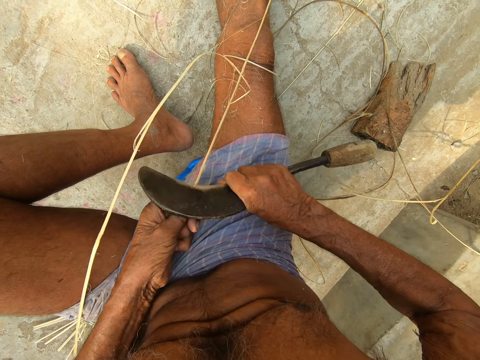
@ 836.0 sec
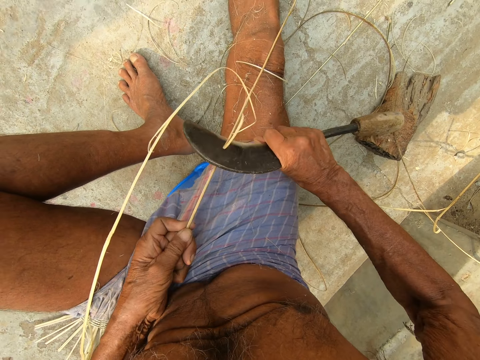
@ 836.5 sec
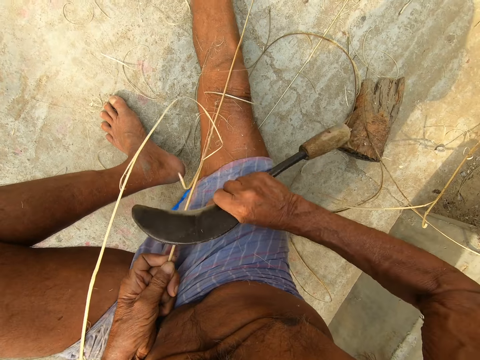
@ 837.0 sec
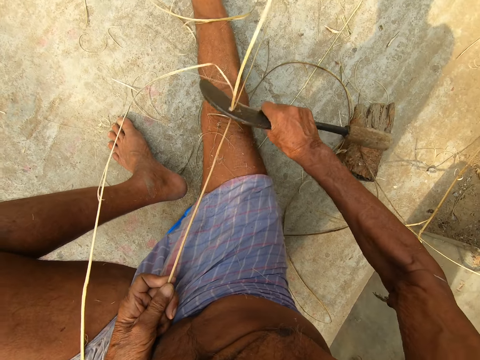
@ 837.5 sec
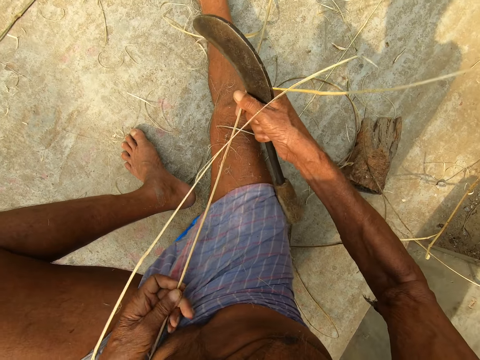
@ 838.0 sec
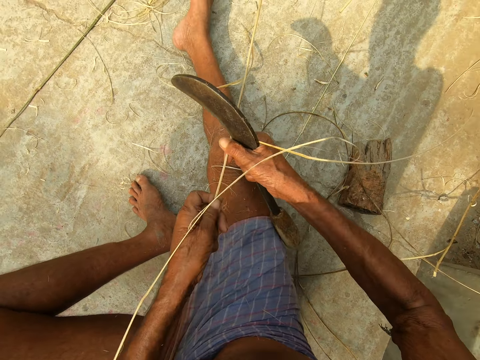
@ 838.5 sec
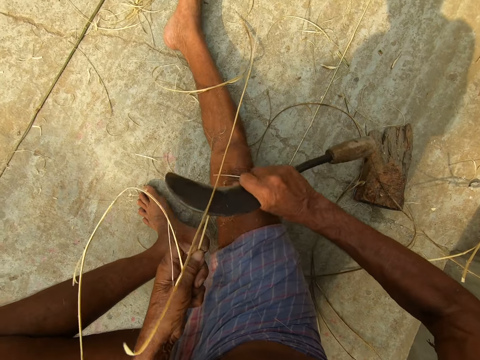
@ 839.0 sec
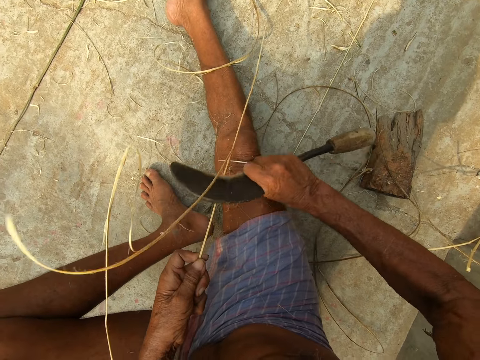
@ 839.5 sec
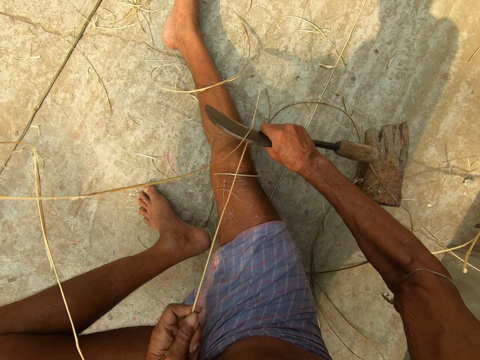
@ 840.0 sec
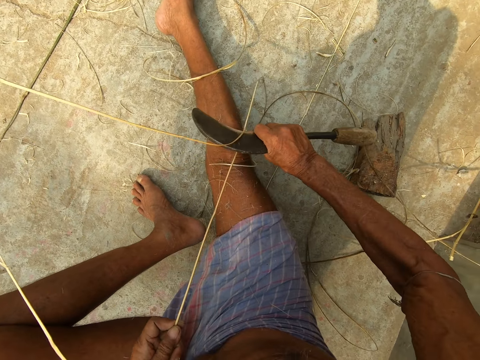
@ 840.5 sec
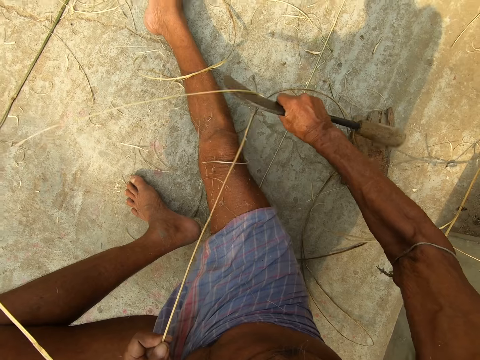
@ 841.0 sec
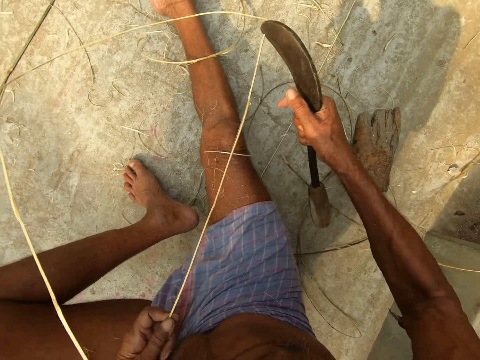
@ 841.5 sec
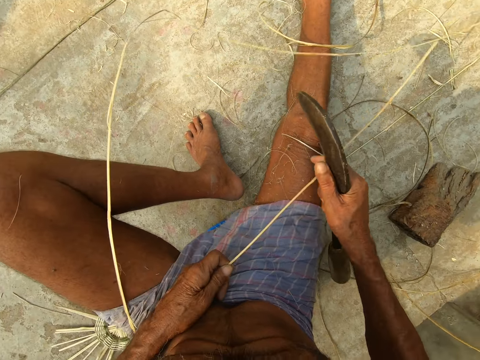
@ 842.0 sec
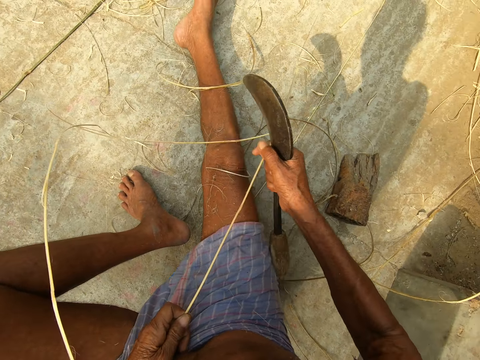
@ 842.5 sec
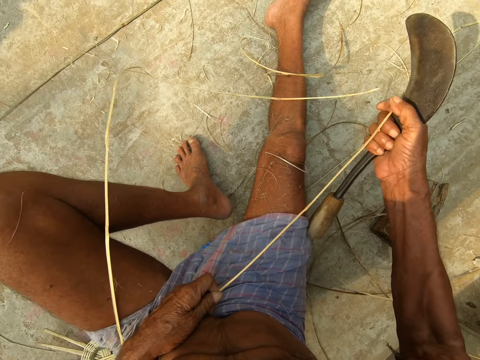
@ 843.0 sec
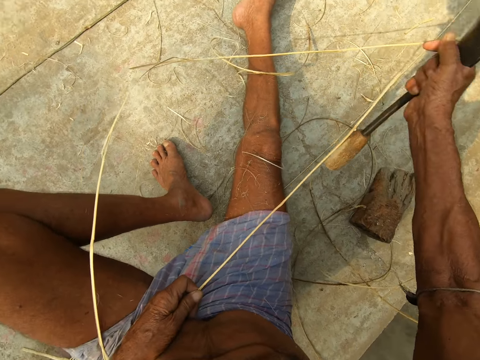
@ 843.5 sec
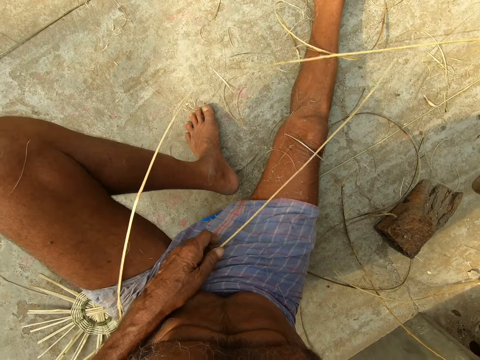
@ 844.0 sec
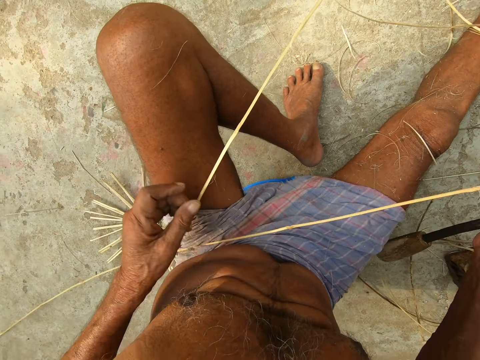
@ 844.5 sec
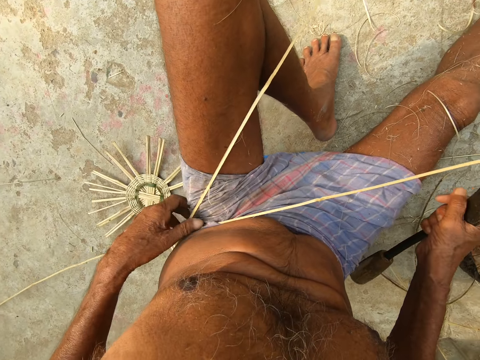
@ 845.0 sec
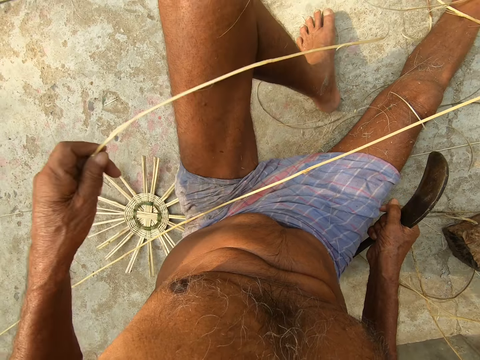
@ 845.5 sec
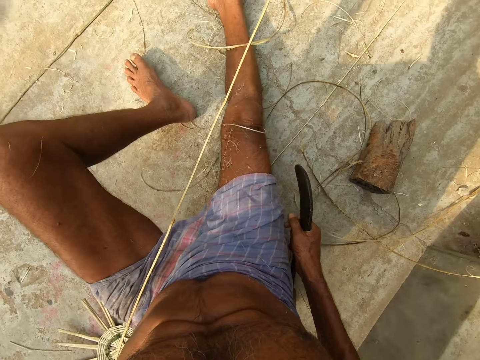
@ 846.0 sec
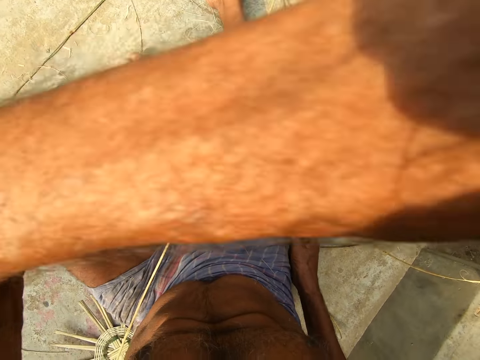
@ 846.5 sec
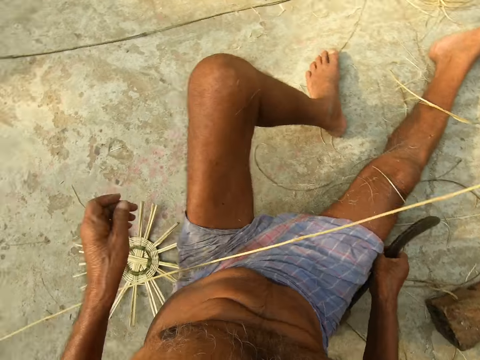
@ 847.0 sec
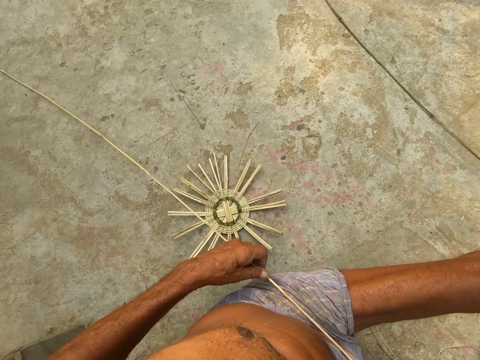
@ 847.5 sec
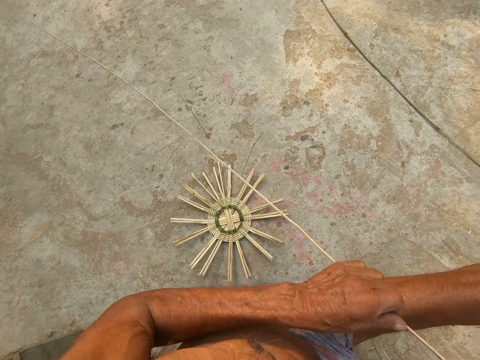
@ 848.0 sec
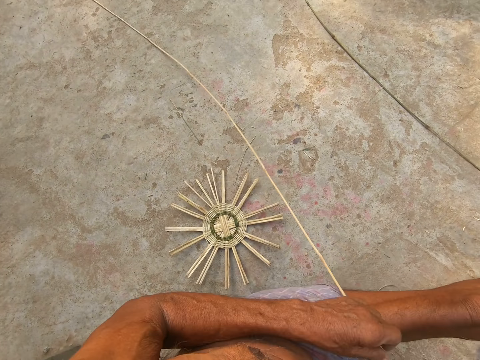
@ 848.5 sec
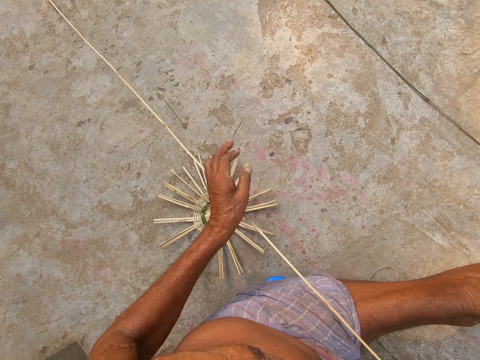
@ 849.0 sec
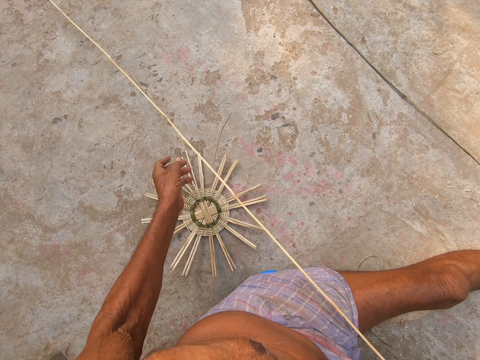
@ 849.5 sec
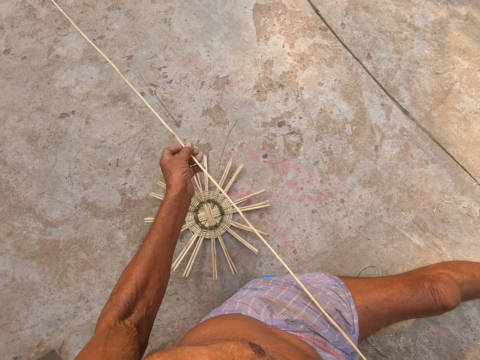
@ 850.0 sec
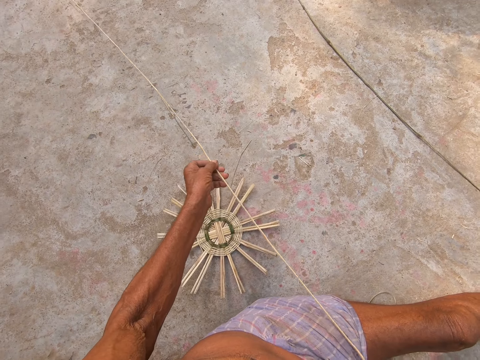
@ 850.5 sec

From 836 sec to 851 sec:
The camera wearer straightens the cane on his lap with both hands. He picks up a cane shaft on his lap with his left hand. He throws the cane shaft in his left hand to his right side. He picks up the cane on his lap with his left hand. He moves the stick on his thighs.

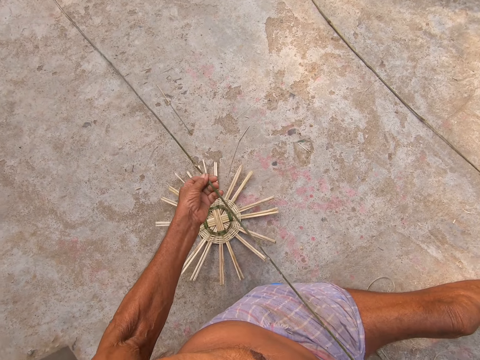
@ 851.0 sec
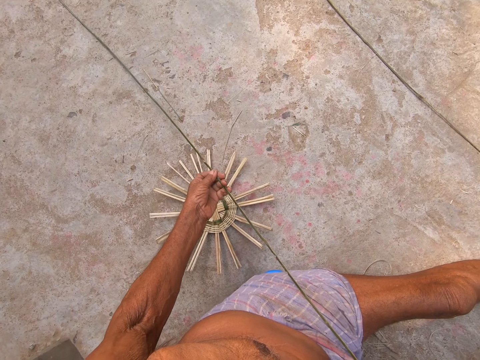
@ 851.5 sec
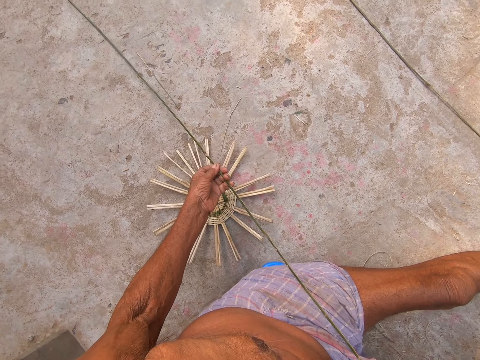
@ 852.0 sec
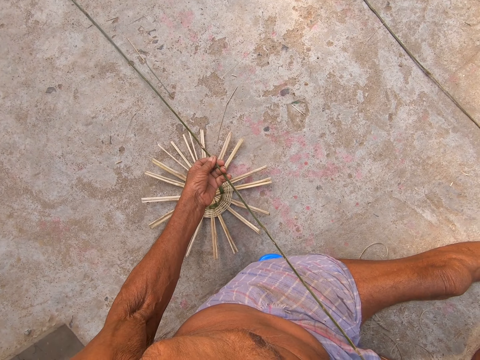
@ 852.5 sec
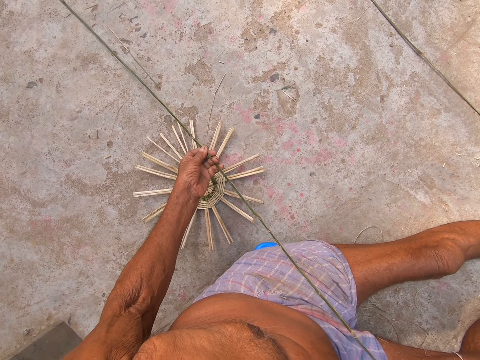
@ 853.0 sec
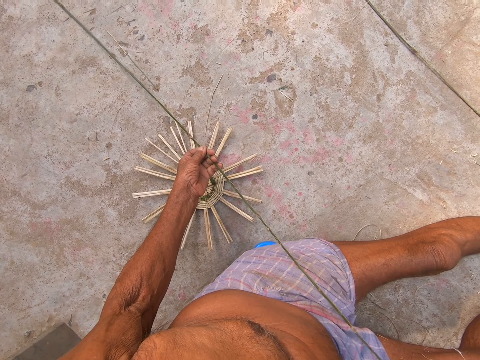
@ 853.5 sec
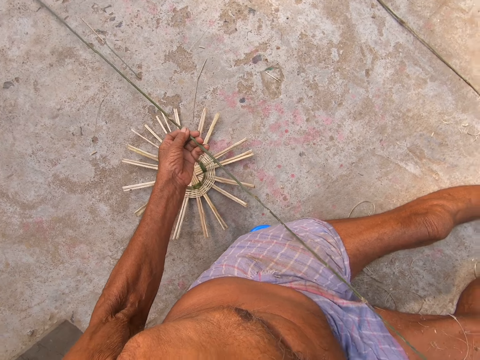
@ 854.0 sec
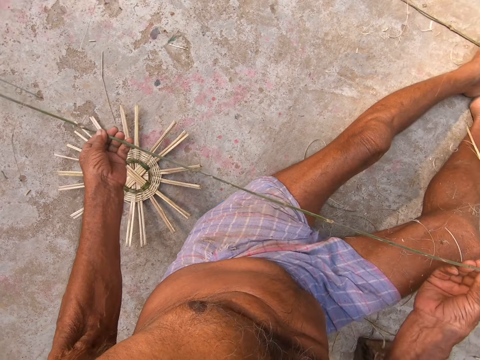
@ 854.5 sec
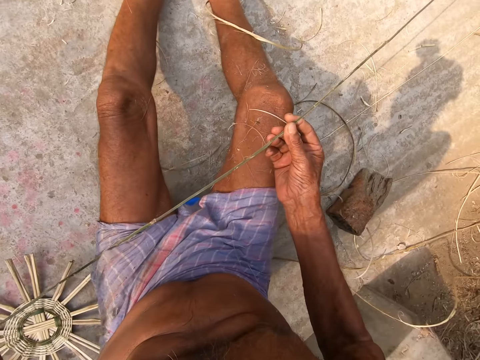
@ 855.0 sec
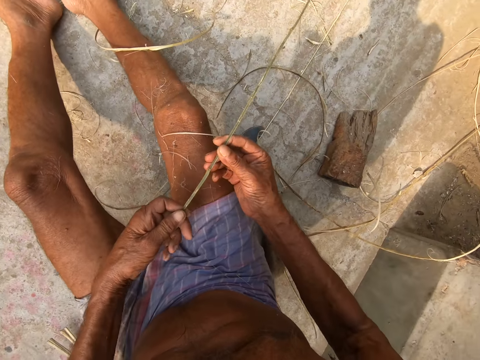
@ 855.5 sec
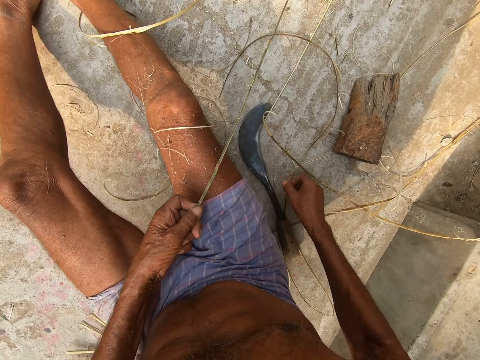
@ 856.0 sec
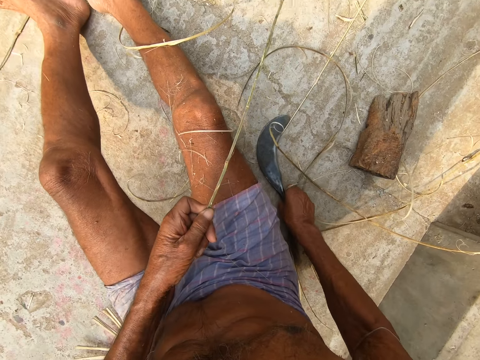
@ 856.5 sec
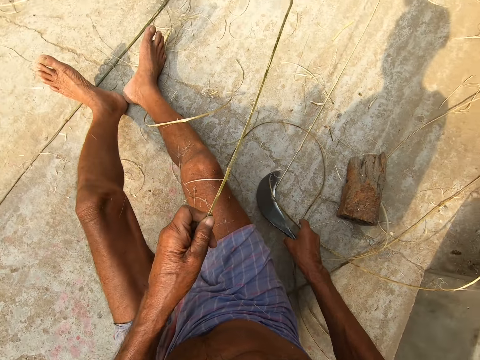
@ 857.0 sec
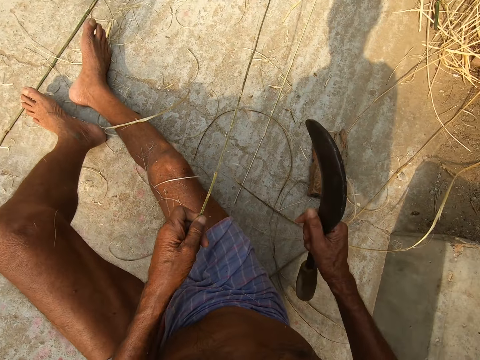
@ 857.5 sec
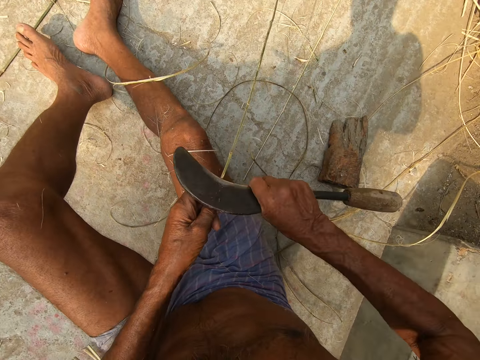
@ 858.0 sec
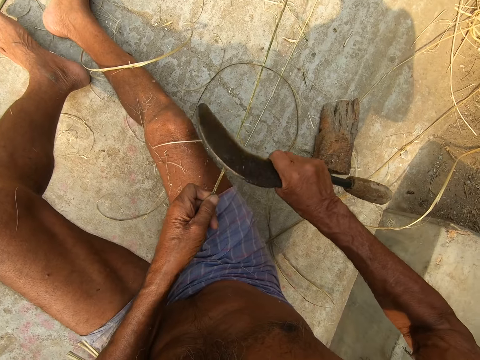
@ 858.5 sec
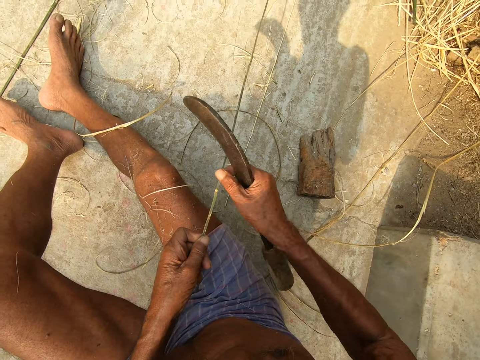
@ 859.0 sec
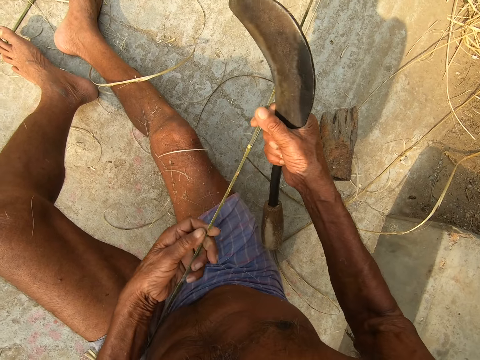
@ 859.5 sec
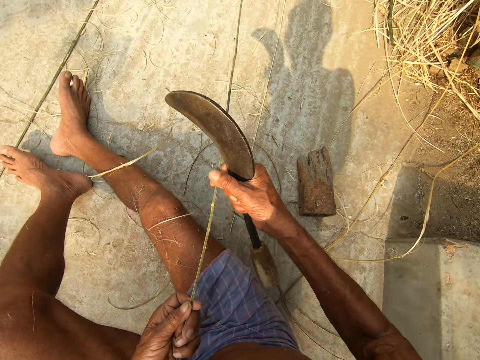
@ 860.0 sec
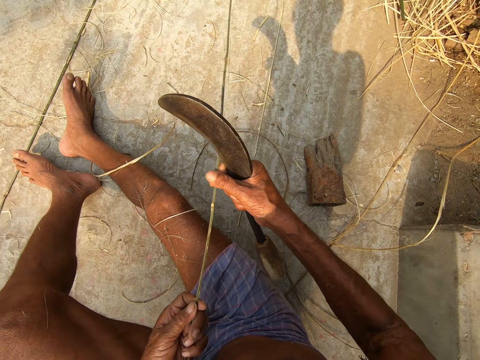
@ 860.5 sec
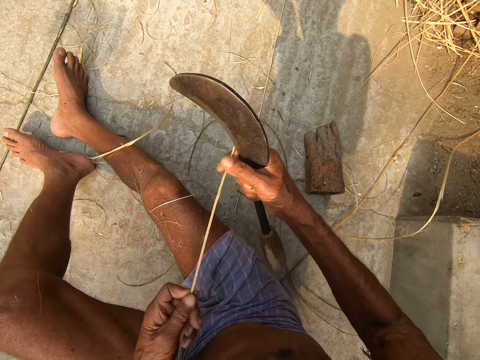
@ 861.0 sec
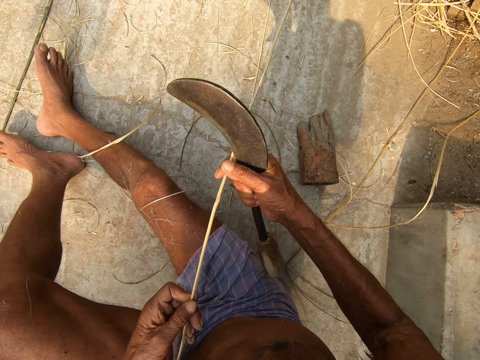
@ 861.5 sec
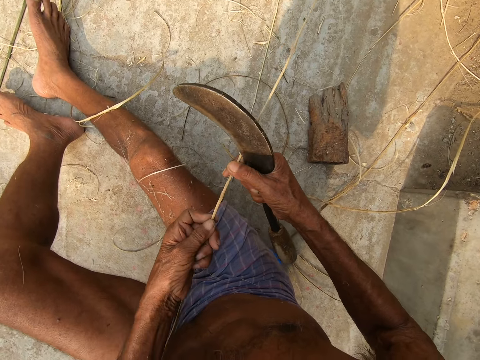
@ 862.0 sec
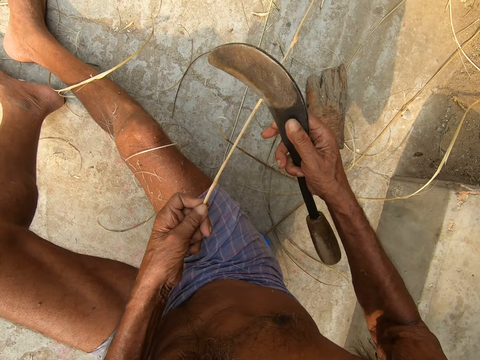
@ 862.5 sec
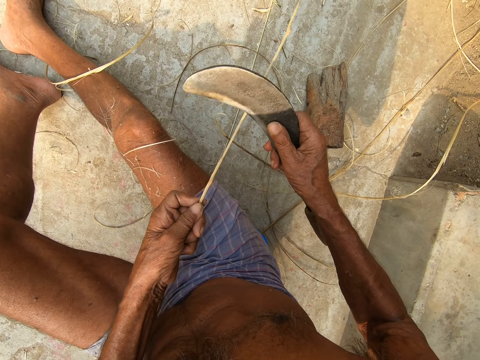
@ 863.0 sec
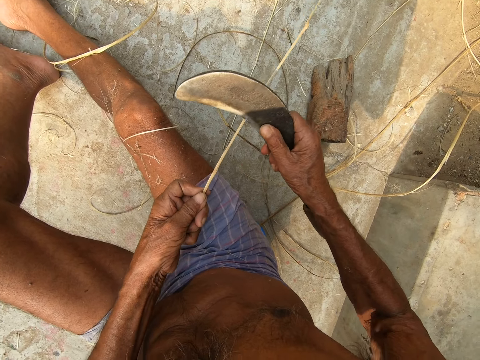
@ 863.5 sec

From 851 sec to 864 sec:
The camera wearer flips the stick. He looks at the stick. He holds the cane with both hands. He removes his left hand from the cane. He passes the cane from his right hand to his left hand. He picks up the sickle or machete on the ground with his right hand. He cuts the cane in his left hand with the sickle in his right hand. He peels a stick with the machete. He examines the cane with both hands. He cuts the cane in his left hand with the sickle in his right hand.
